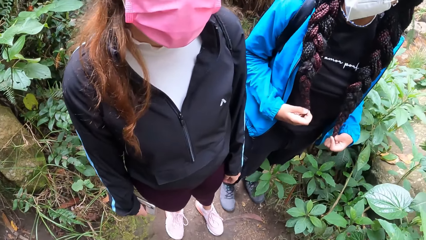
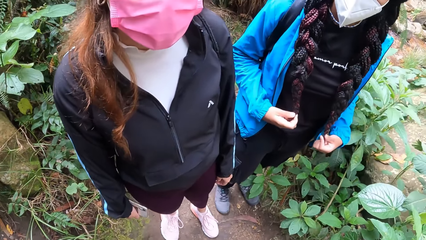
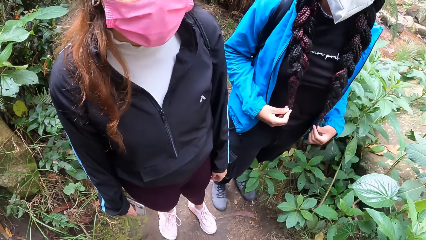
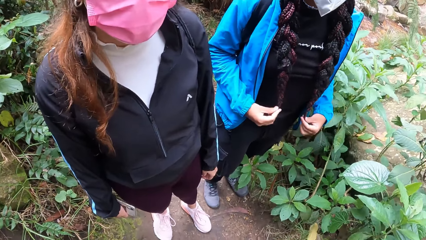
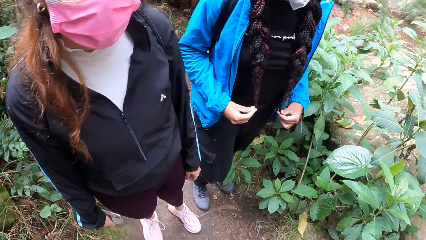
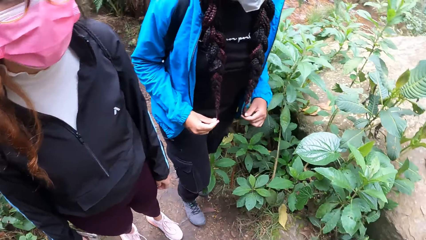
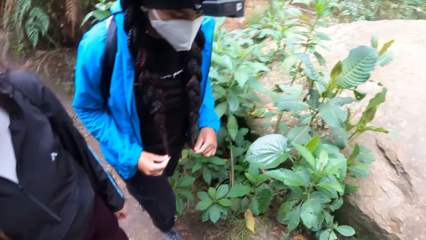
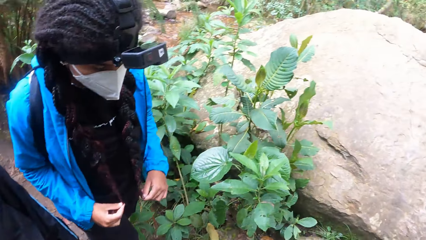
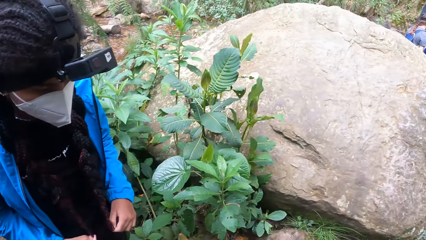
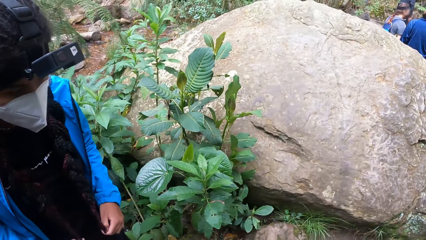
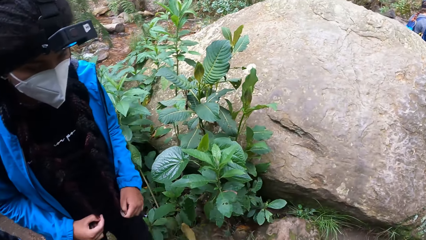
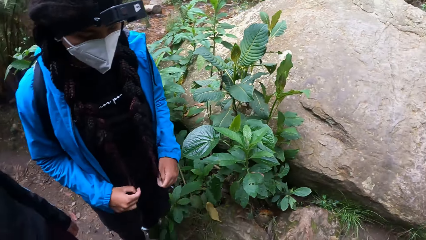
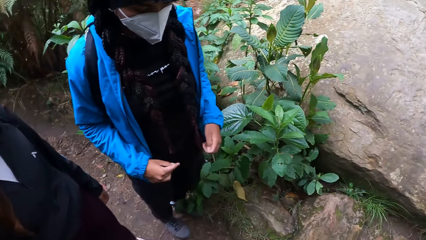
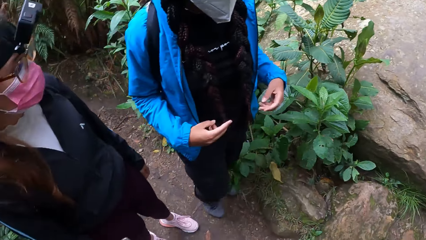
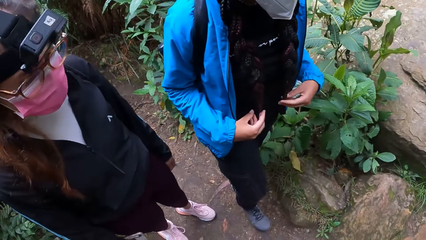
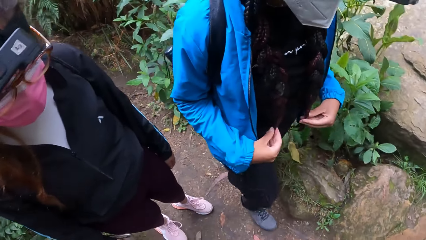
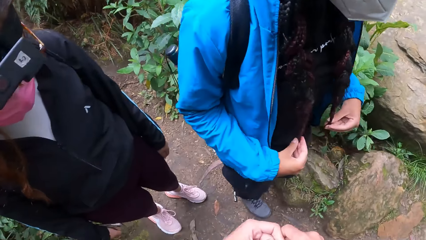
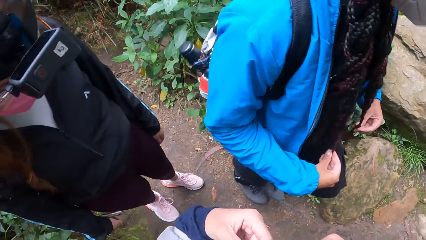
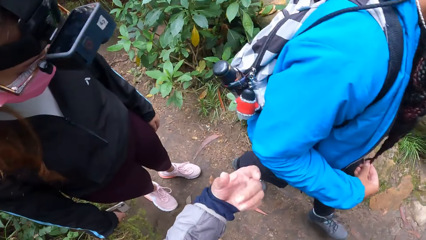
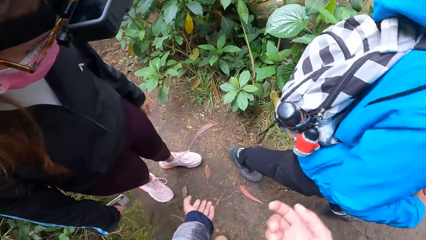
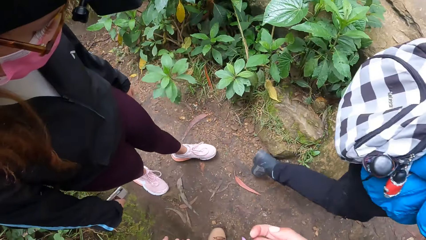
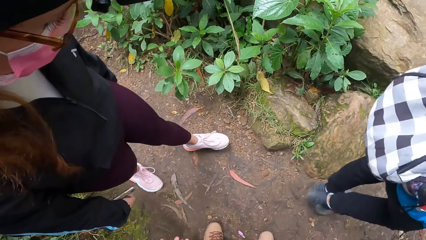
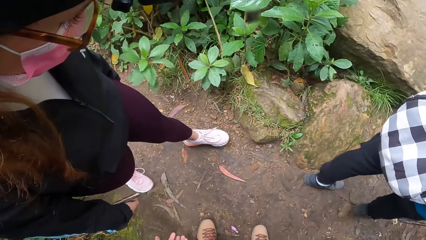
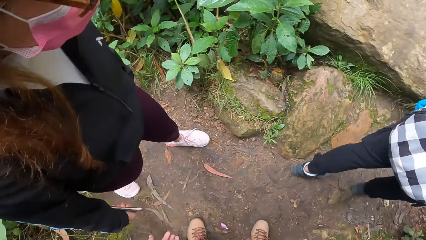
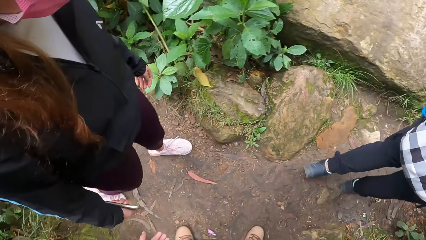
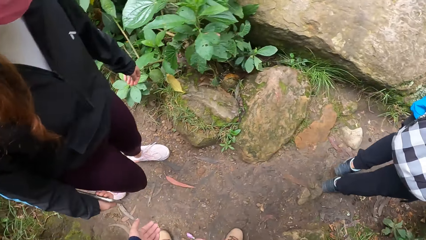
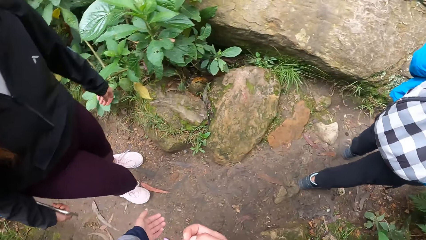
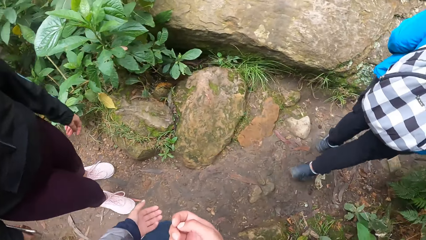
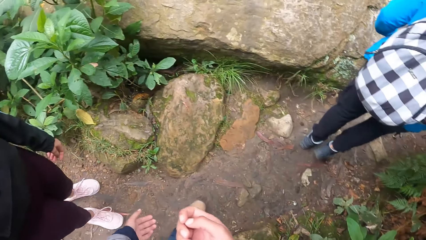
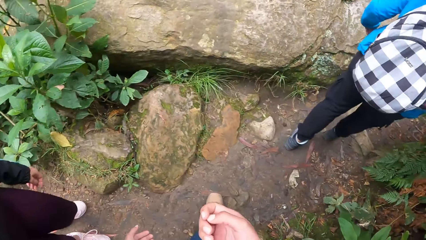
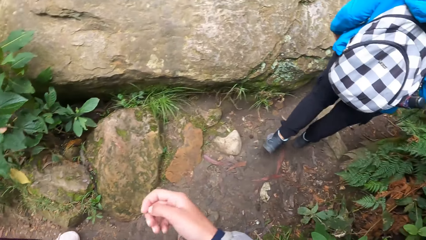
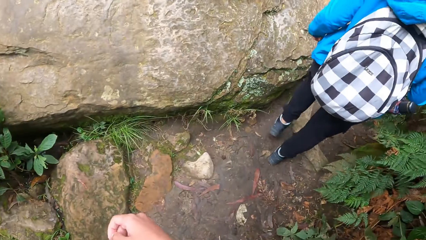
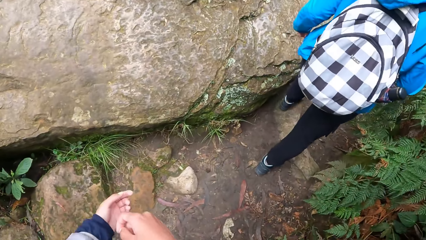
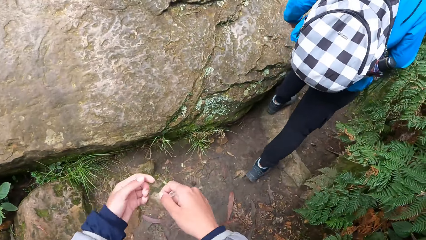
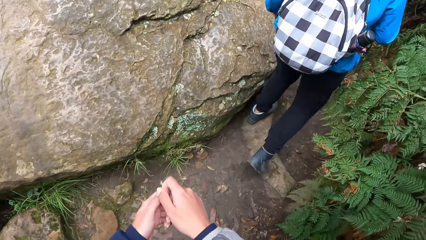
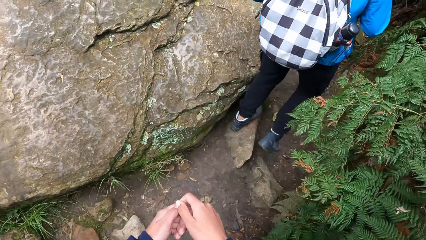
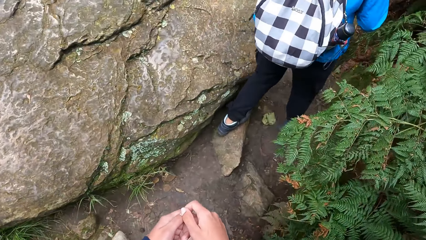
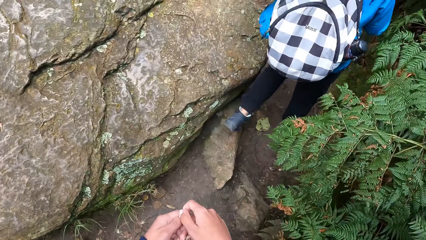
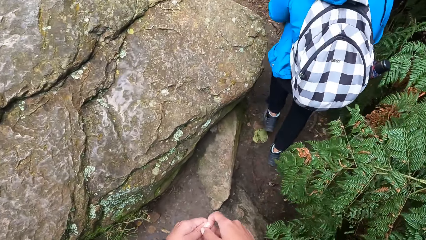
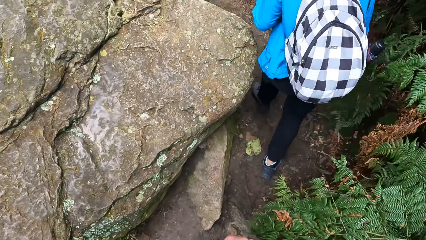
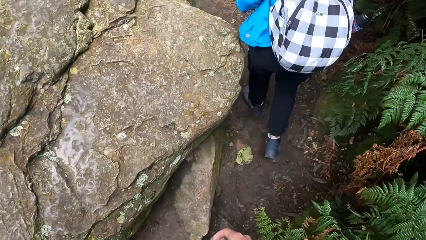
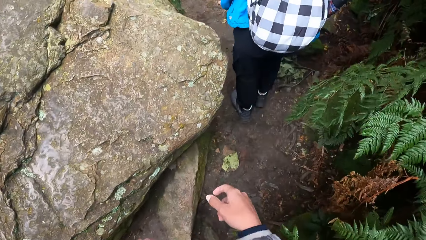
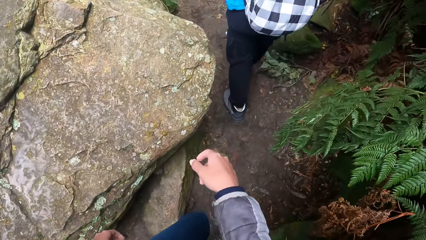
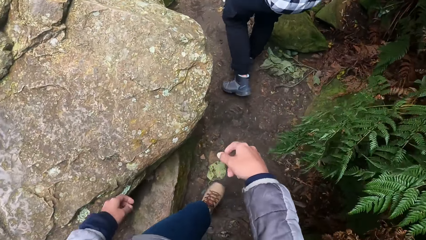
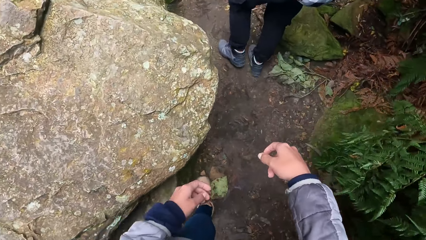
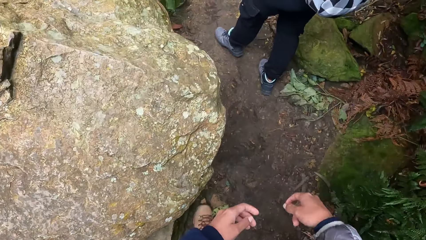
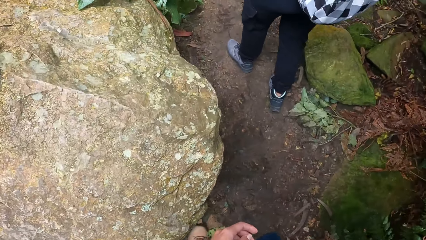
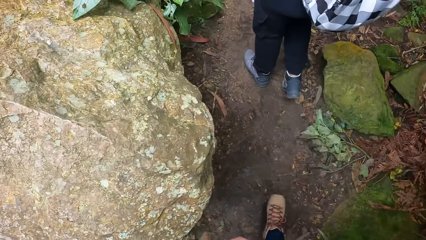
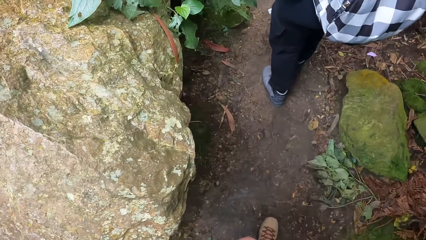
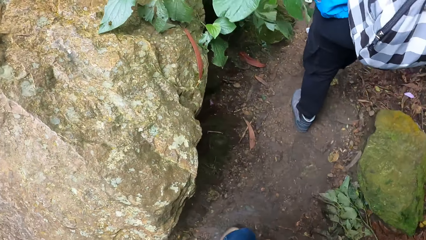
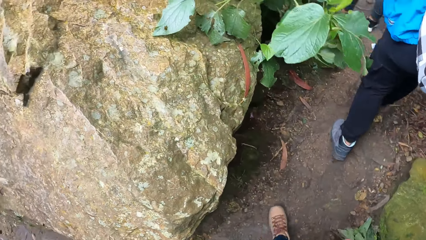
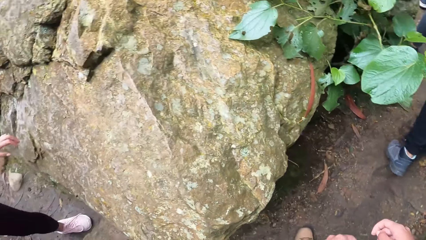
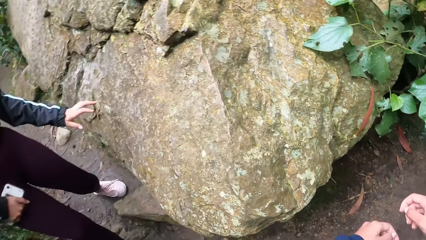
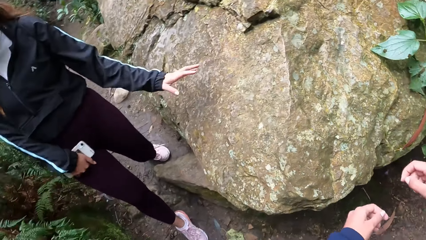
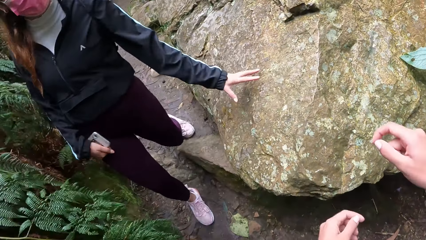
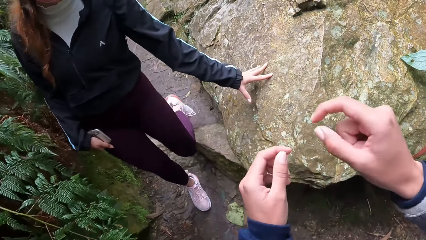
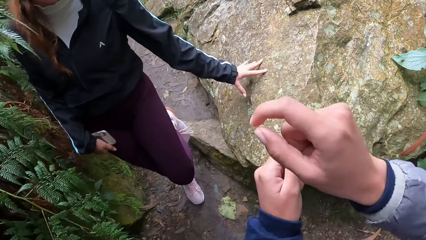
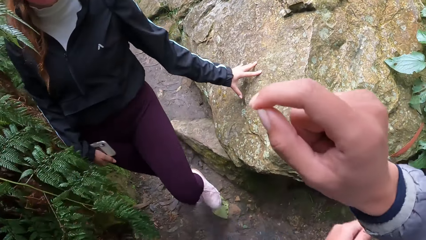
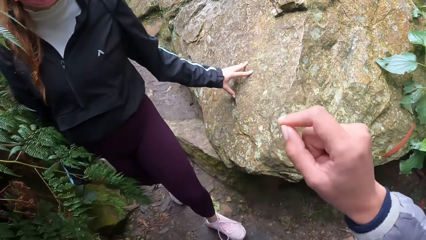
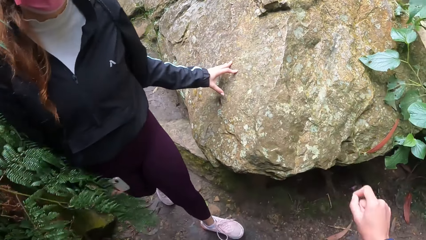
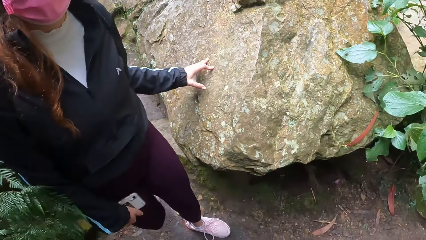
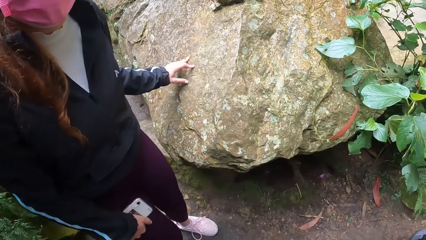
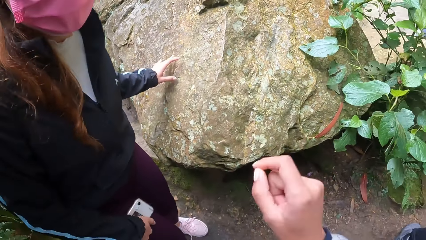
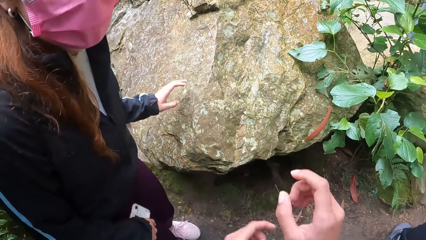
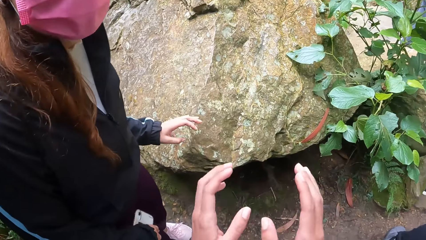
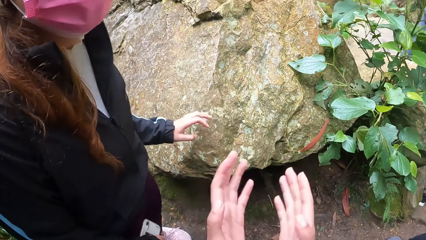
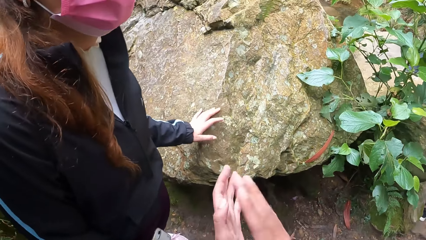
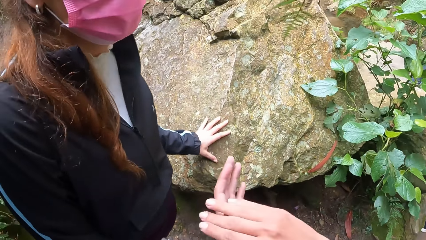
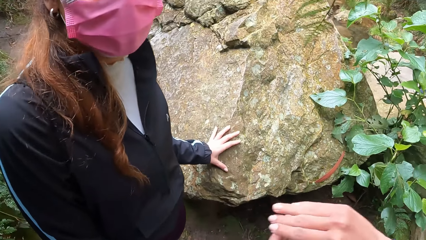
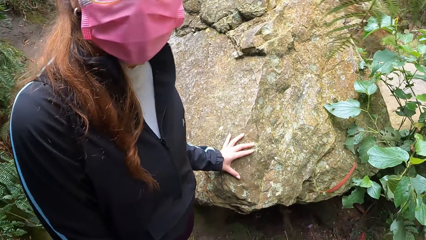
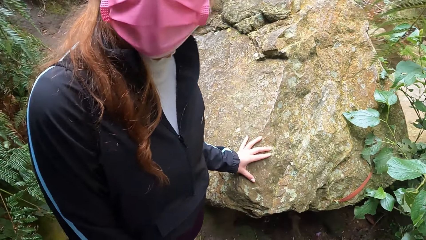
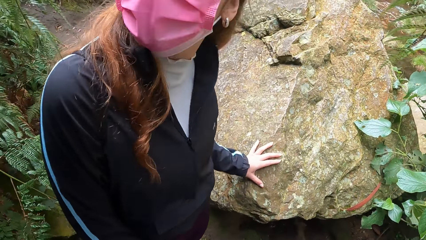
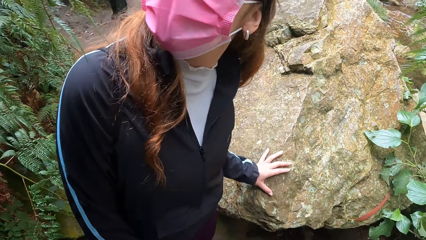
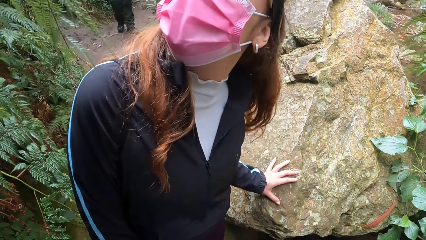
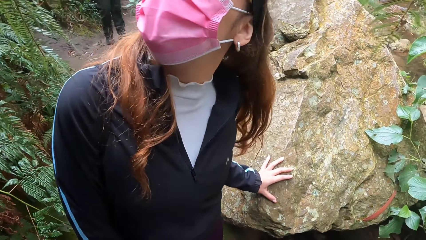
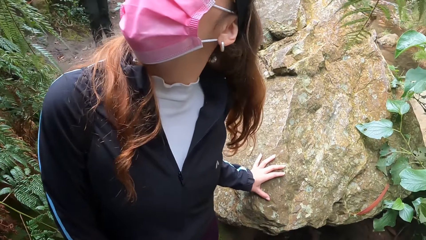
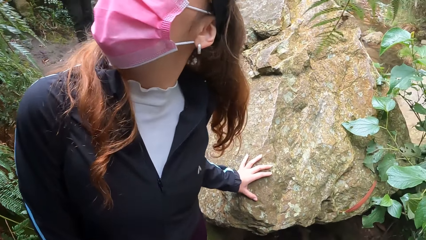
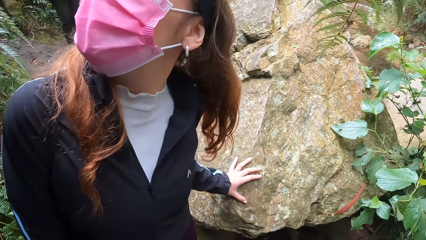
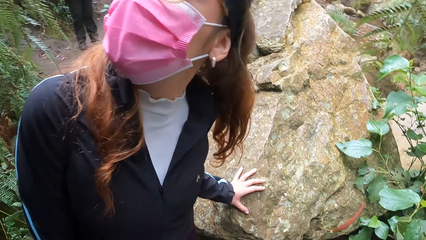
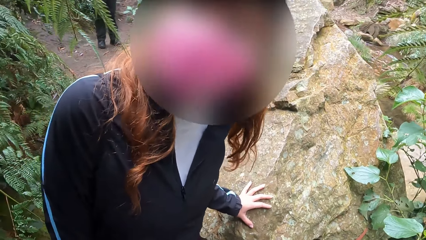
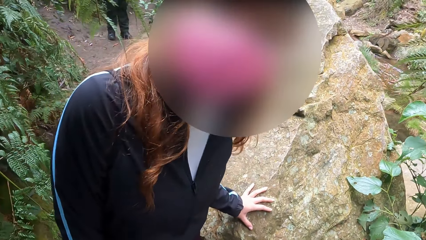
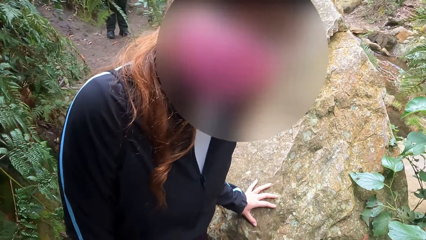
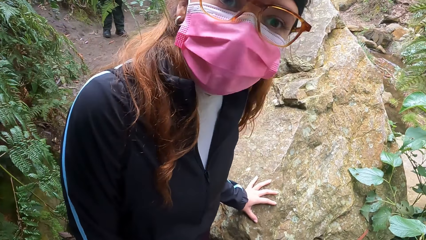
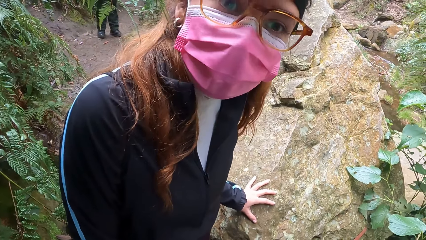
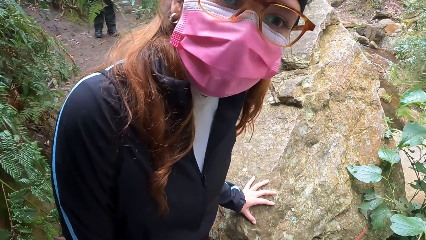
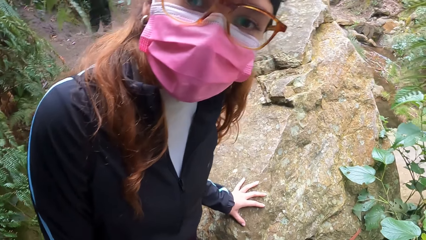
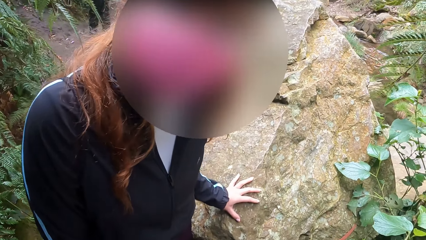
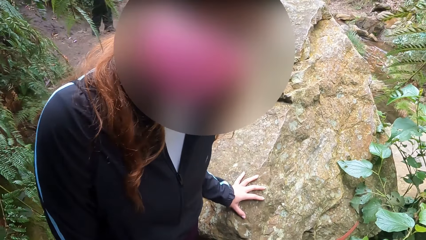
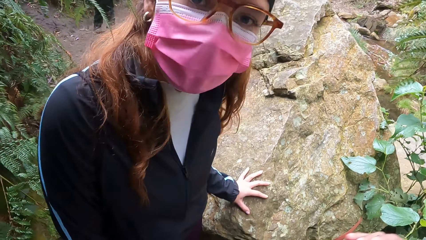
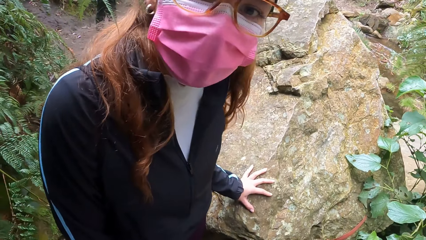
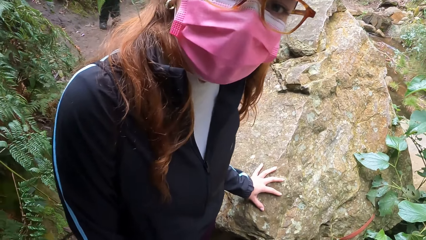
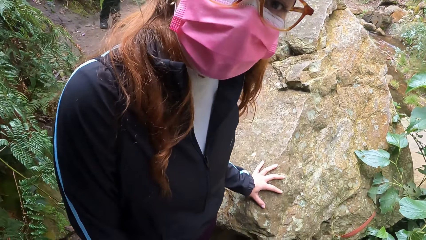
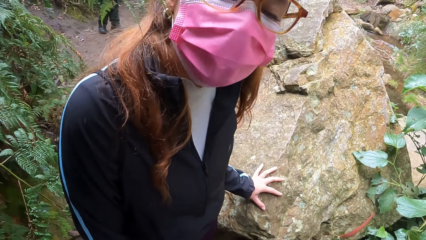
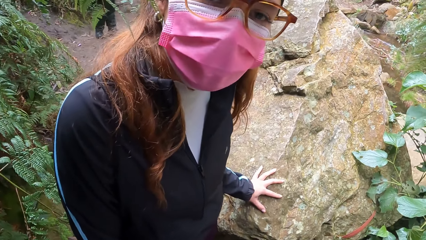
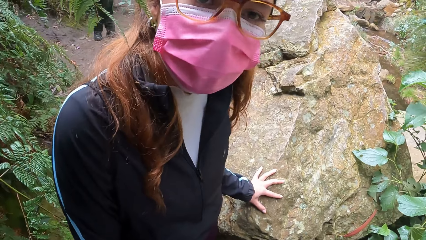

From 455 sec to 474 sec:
A woman walks. Another woman walks. The camera wearer interacts with a third woman. They look around. The second woman holds a rock. The camera wearer moves their hands and looks at the second woman.
